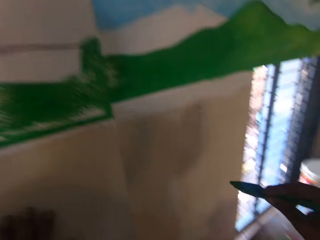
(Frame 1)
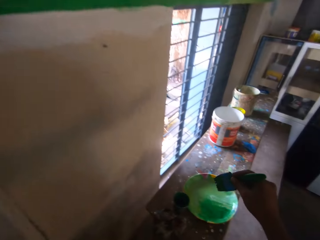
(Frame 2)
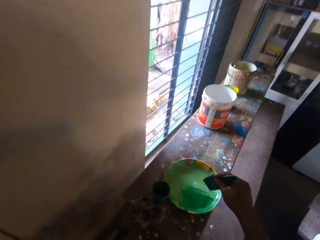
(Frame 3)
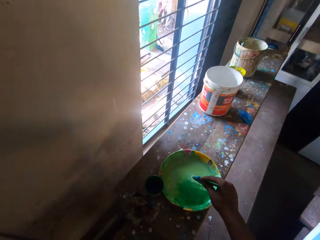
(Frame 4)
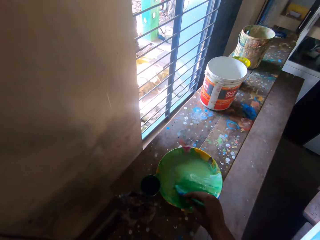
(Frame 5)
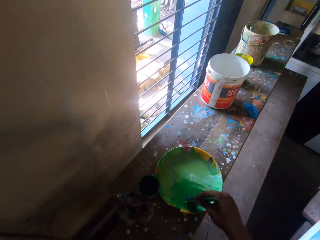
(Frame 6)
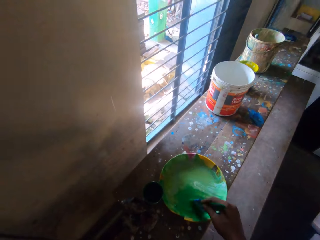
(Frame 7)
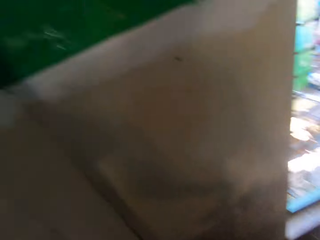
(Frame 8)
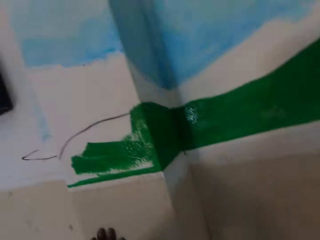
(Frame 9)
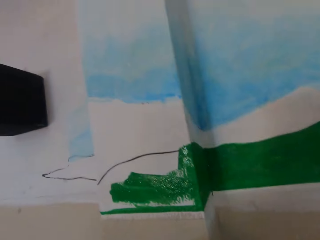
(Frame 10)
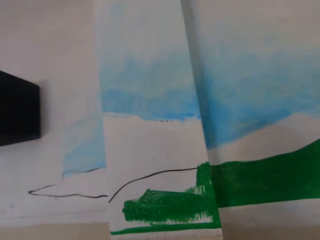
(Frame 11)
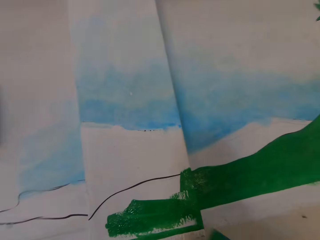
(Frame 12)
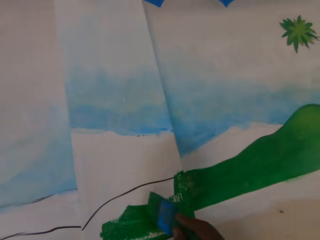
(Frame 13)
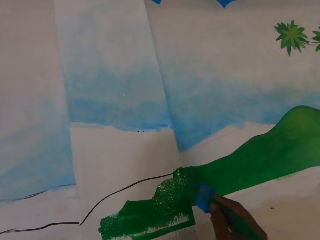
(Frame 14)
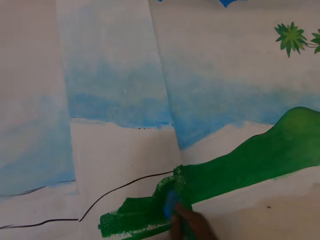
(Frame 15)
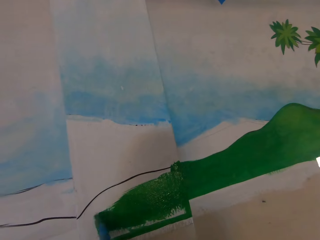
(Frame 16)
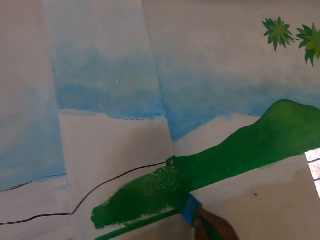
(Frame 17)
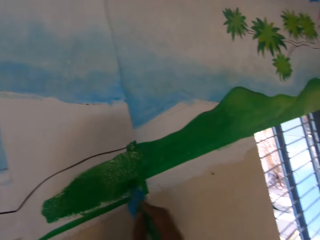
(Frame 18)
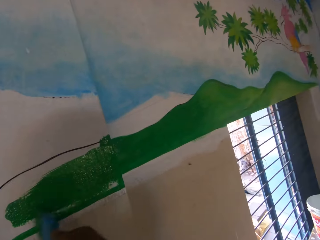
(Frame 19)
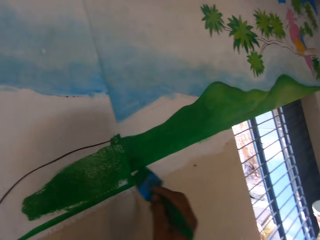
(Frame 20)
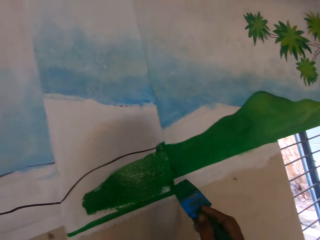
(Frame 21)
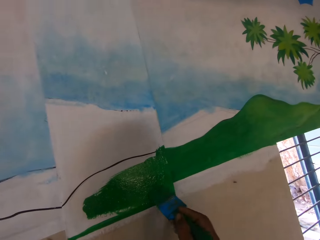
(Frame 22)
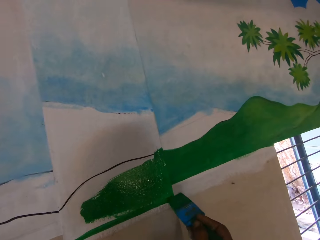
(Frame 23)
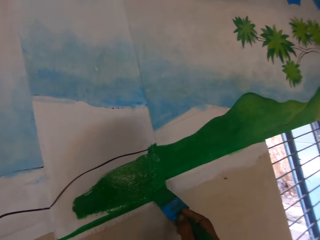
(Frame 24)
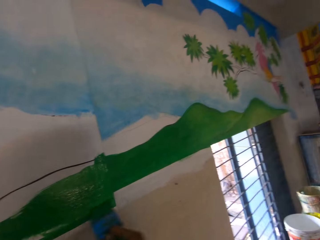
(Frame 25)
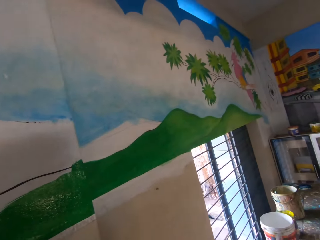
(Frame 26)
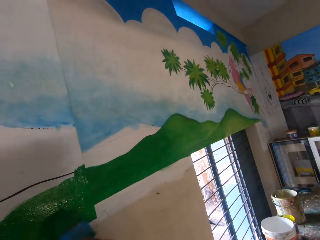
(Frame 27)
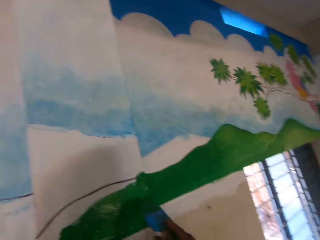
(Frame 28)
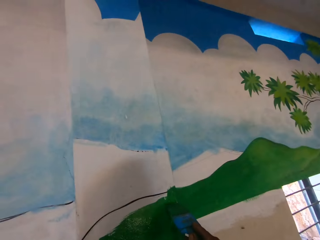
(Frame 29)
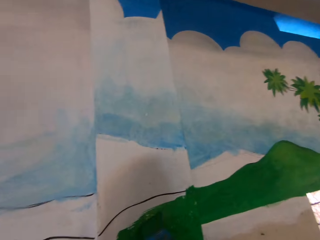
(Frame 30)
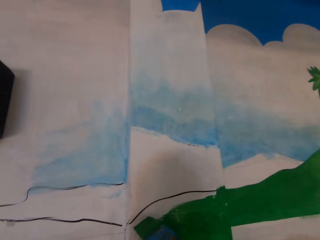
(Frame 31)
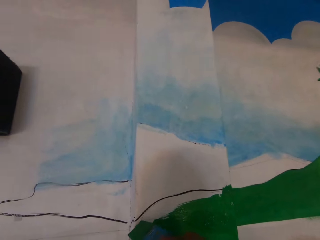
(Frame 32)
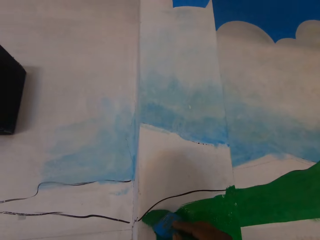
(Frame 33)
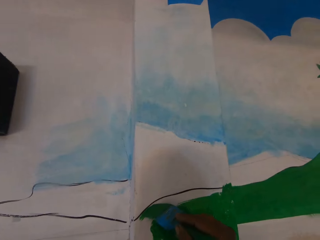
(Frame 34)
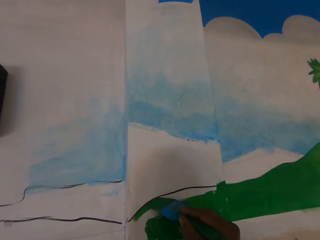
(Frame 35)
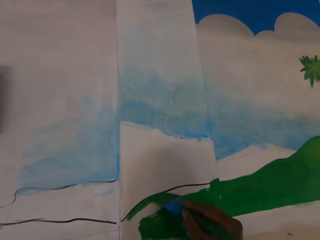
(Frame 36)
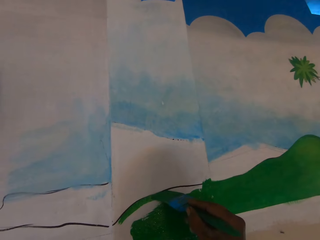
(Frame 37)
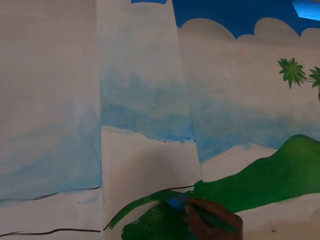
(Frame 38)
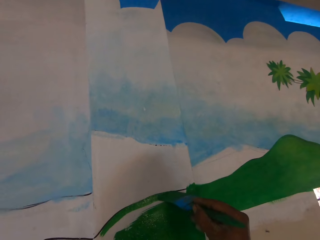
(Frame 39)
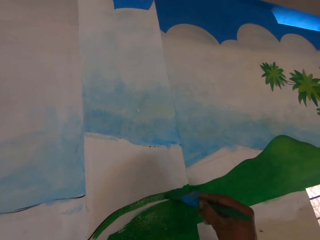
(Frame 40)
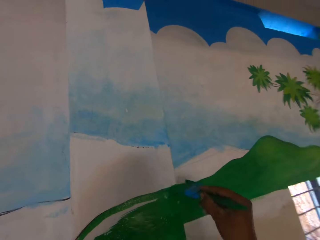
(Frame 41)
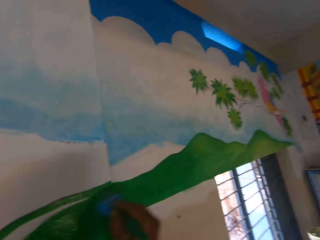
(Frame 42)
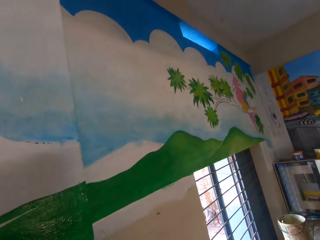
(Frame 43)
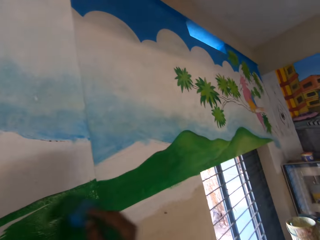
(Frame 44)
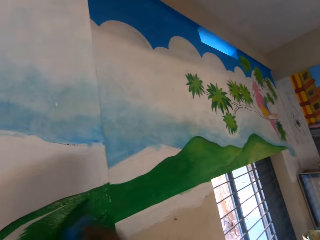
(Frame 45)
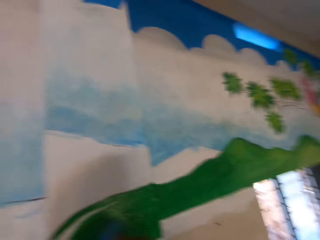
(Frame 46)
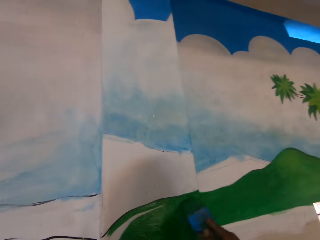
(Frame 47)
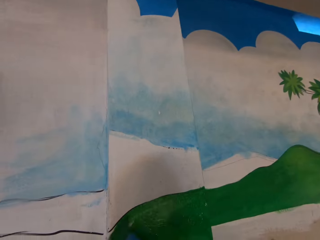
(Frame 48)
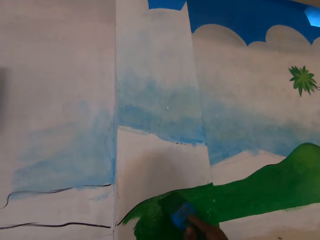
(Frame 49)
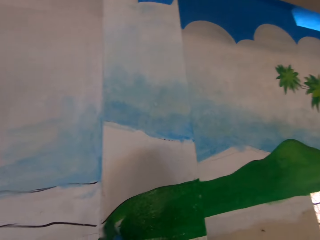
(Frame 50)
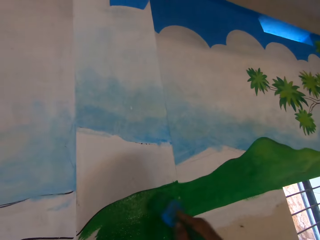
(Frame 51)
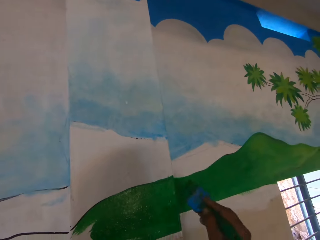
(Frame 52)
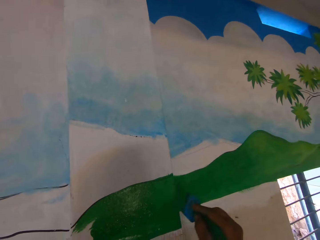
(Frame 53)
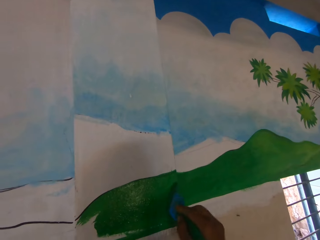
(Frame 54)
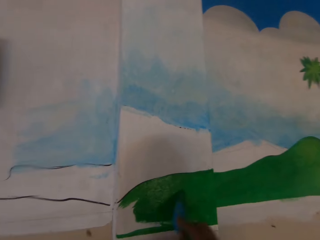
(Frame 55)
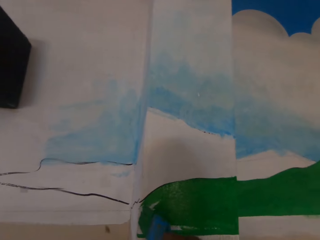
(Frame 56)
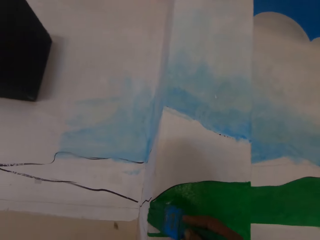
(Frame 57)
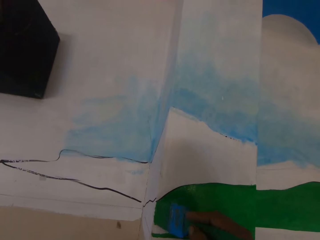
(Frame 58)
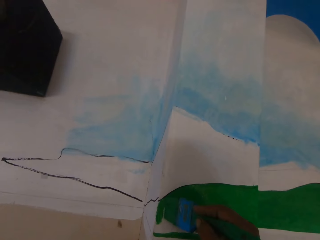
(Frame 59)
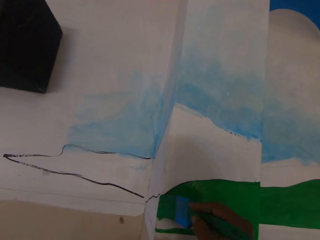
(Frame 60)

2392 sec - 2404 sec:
The camera wearer mixes the paint in the plate on the bench with the paintbrush in his right hand. He paints the wall with the brush in his right hand.

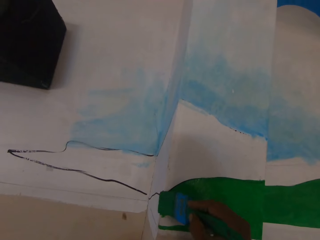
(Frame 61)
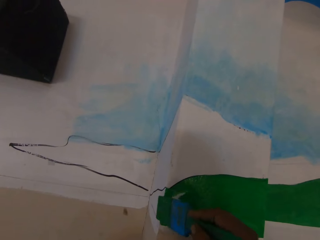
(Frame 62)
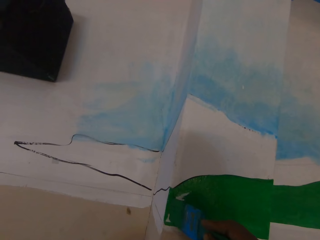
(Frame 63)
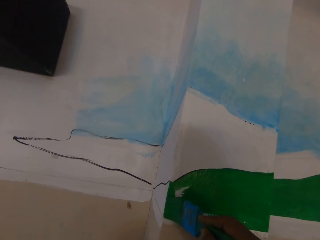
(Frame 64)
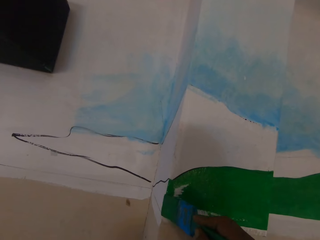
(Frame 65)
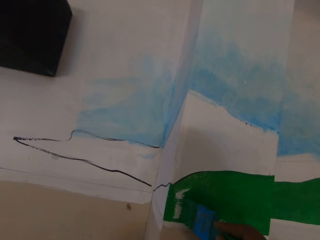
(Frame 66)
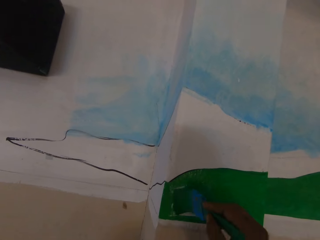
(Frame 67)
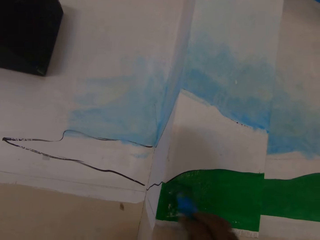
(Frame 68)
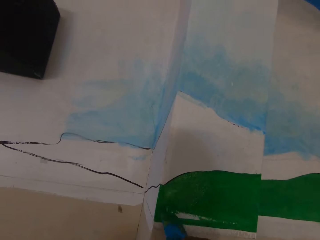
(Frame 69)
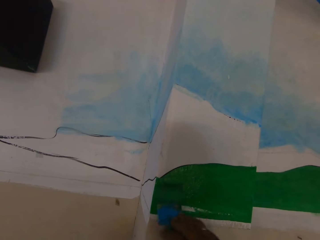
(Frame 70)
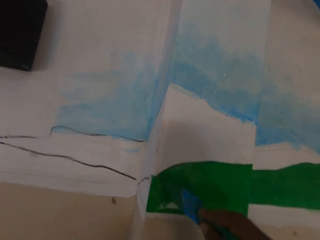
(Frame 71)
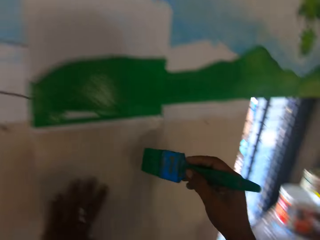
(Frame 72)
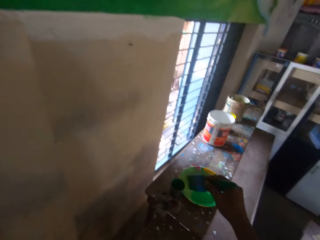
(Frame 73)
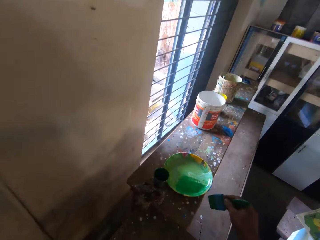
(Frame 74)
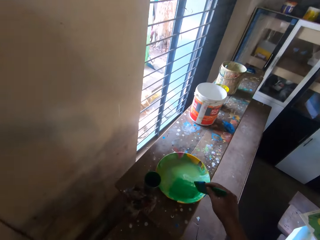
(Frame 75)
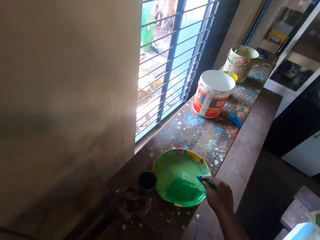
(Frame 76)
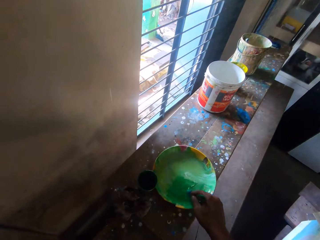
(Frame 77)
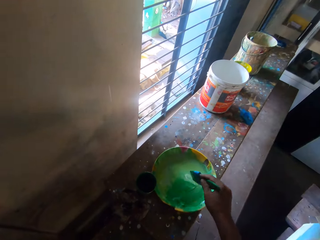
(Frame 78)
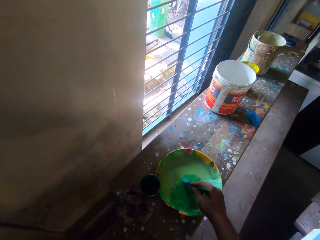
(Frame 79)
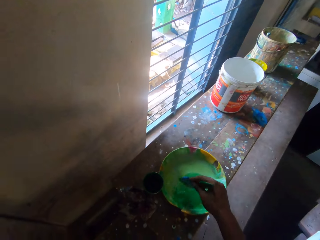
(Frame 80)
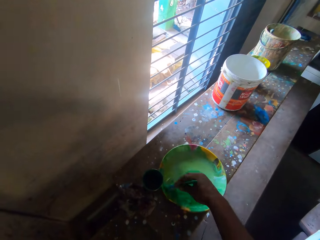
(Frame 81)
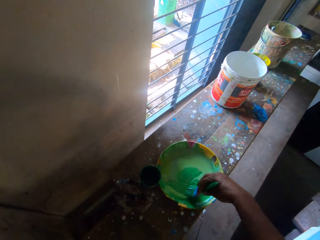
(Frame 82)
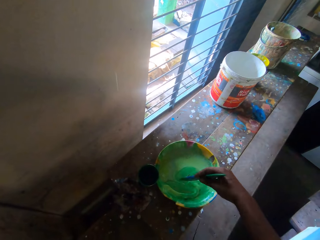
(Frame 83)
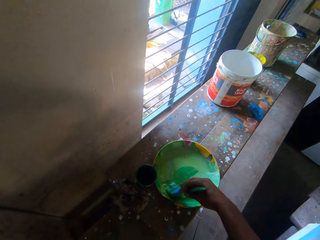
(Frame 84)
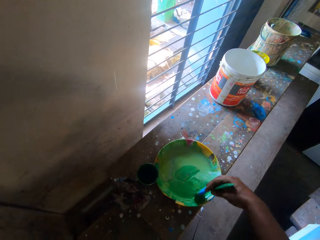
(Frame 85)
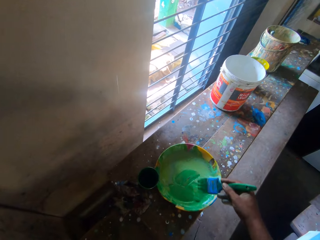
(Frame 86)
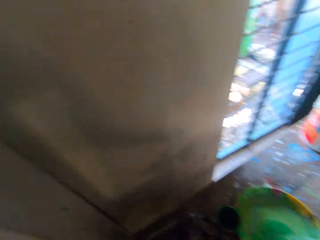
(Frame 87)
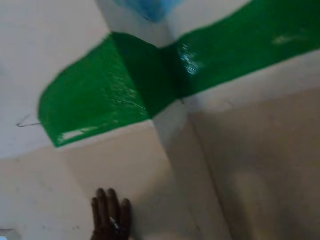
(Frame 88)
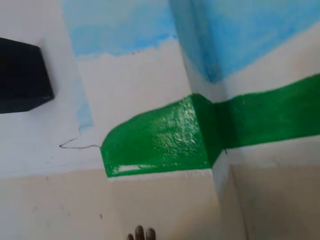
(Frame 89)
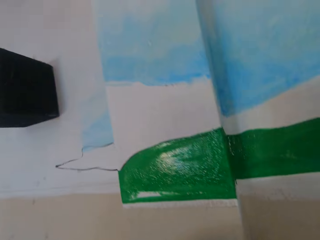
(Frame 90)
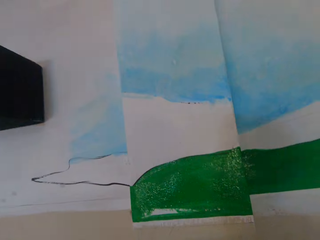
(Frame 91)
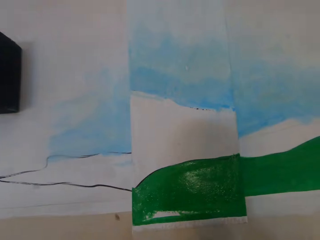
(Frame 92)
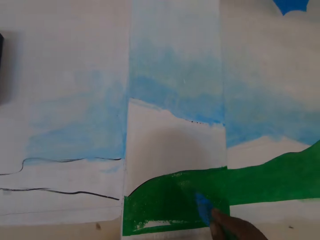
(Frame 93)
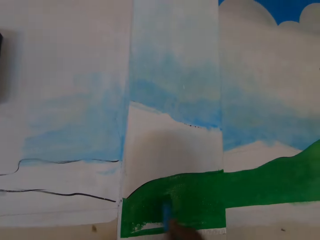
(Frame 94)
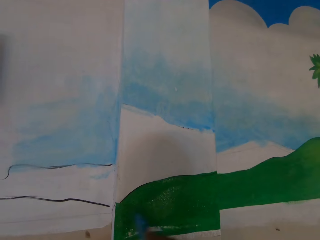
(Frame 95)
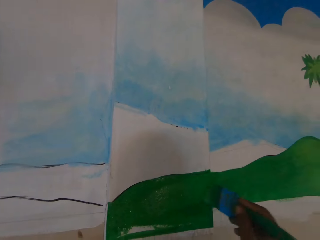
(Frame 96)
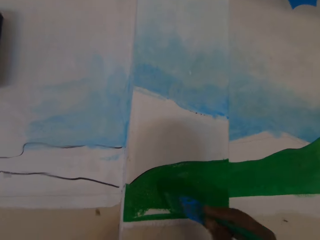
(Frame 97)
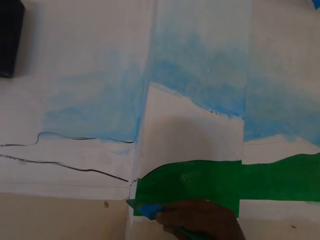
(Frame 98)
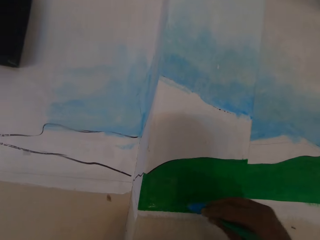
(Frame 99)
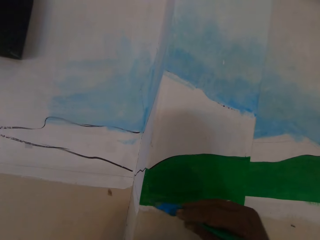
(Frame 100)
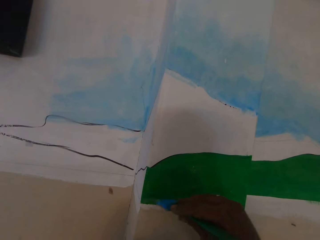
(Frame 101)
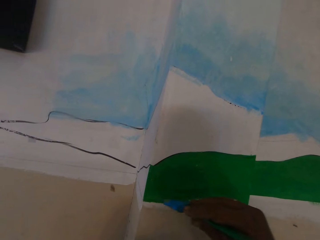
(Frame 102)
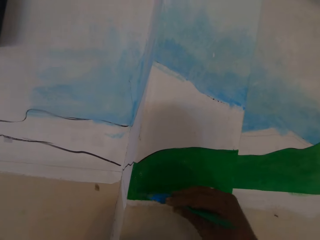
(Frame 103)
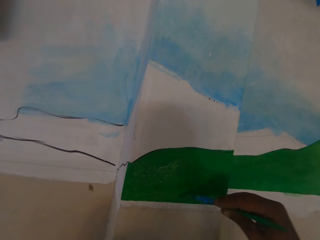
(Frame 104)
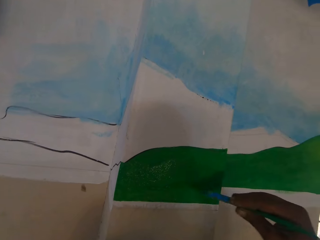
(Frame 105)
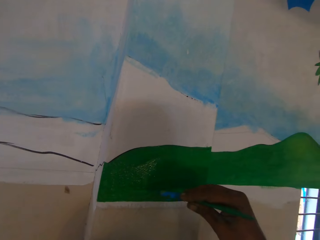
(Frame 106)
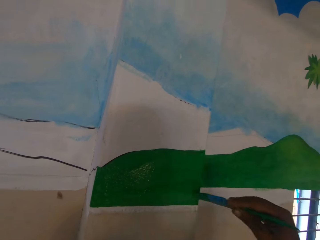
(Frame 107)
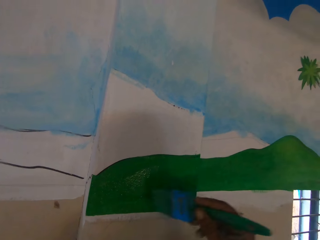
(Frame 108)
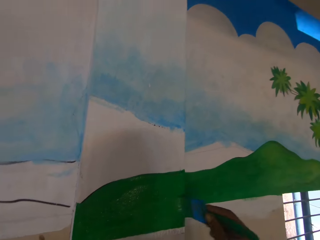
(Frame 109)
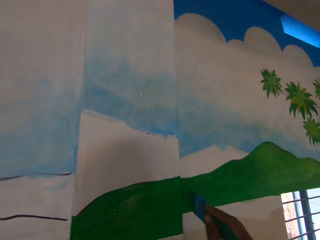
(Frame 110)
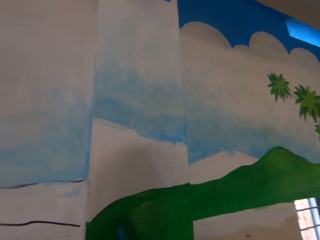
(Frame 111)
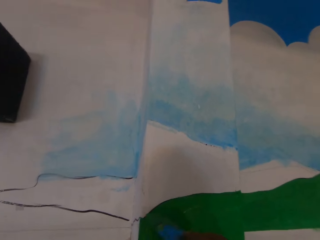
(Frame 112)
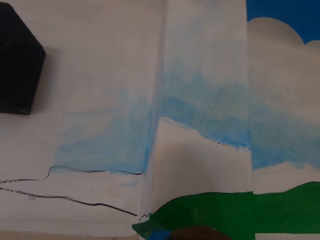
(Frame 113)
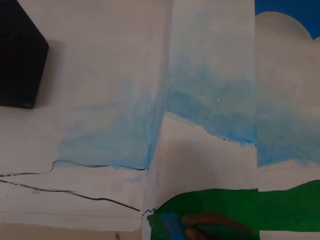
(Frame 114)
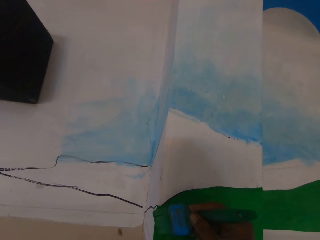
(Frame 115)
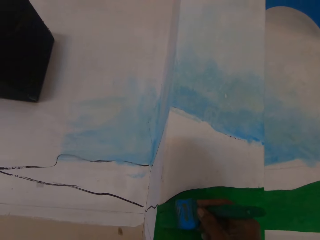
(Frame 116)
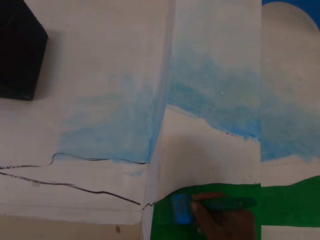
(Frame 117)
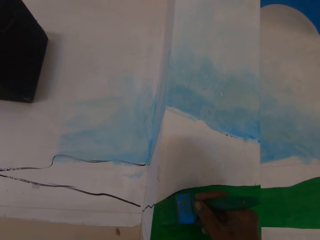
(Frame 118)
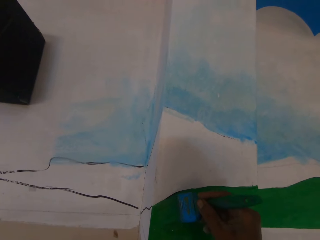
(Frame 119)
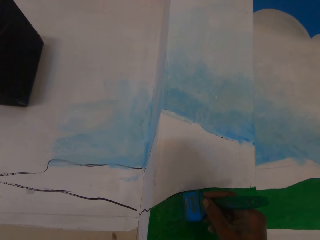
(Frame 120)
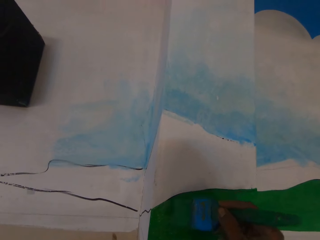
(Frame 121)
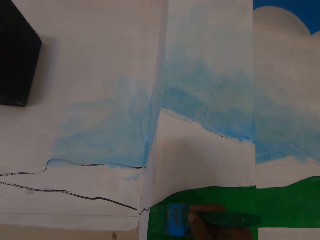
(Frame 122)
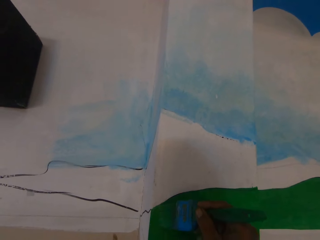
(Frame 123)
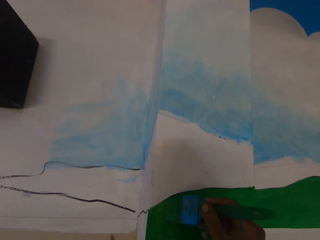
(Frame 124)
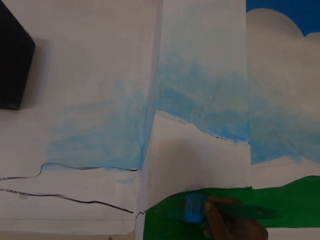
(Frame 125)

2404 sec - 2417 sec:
The camera wearer mixes the paint in the plate on the bench with the paintbrush in his right hand. He paints the wall with the brush in his right hand.
